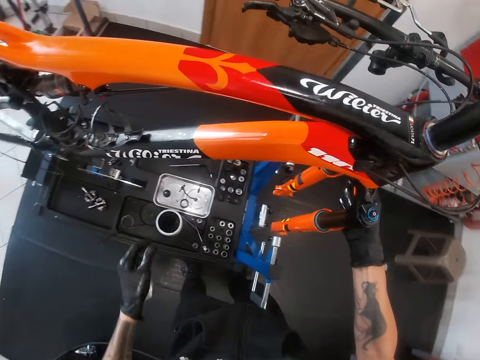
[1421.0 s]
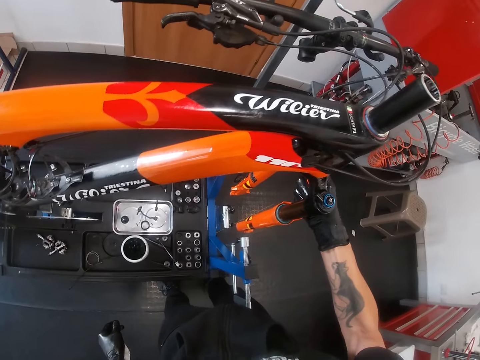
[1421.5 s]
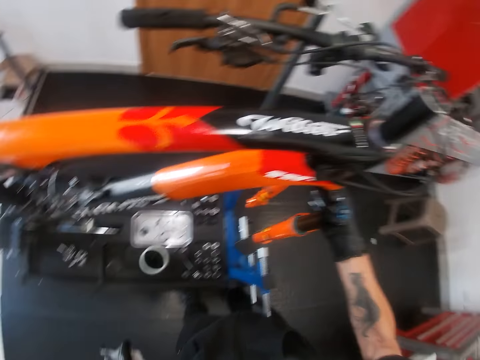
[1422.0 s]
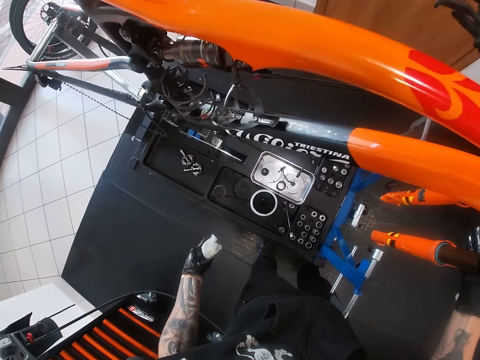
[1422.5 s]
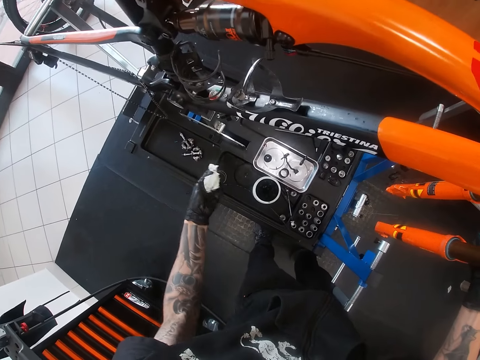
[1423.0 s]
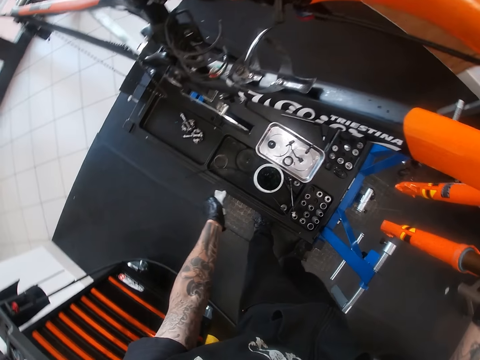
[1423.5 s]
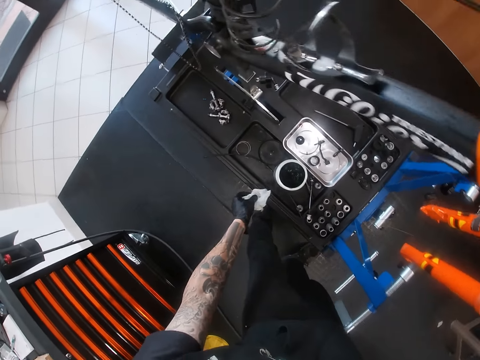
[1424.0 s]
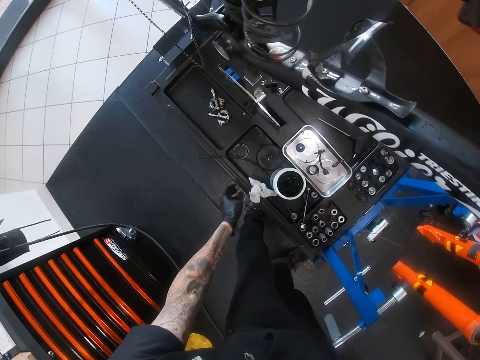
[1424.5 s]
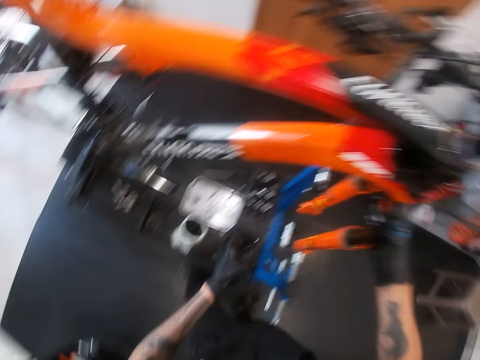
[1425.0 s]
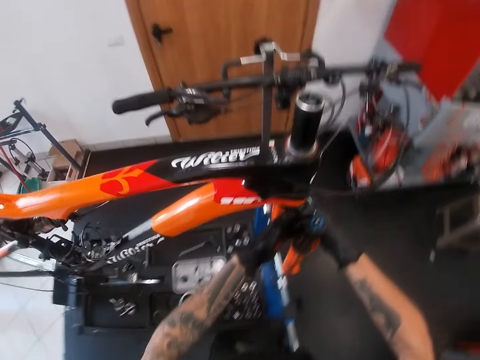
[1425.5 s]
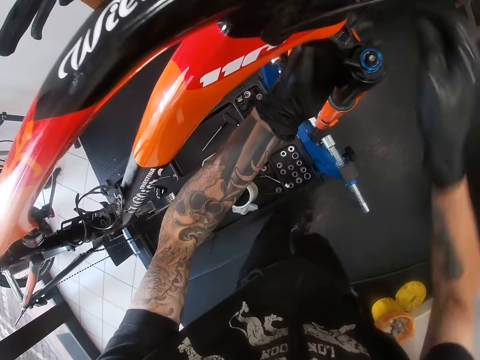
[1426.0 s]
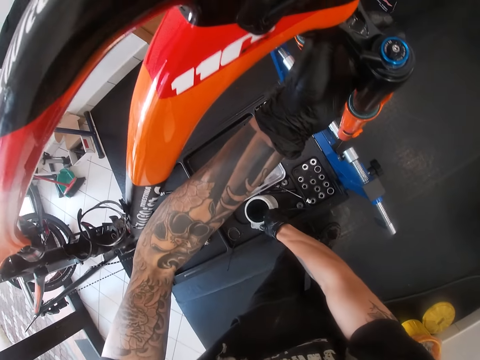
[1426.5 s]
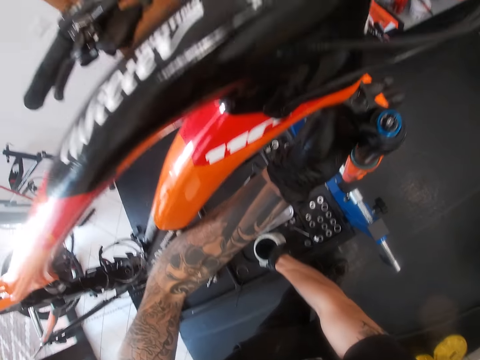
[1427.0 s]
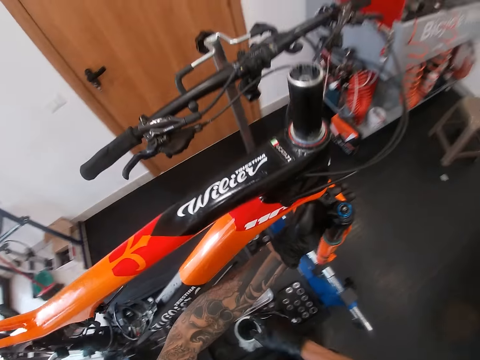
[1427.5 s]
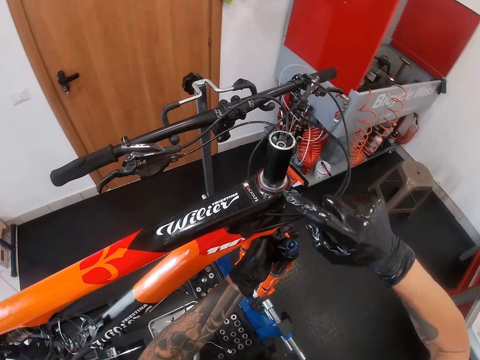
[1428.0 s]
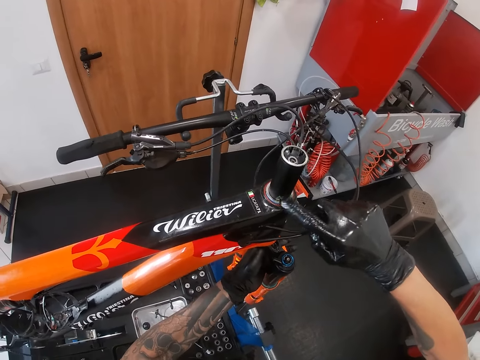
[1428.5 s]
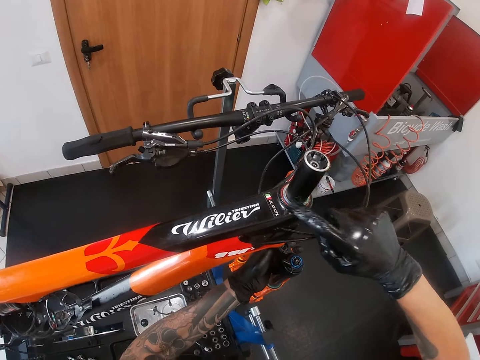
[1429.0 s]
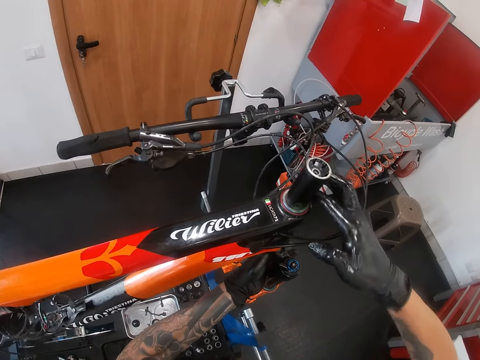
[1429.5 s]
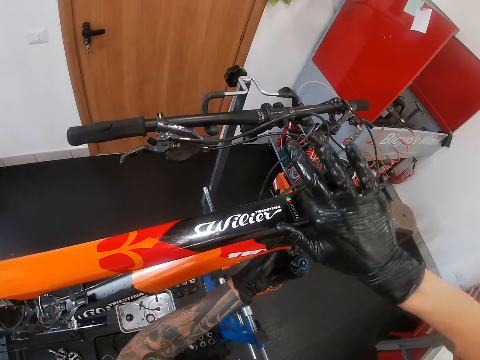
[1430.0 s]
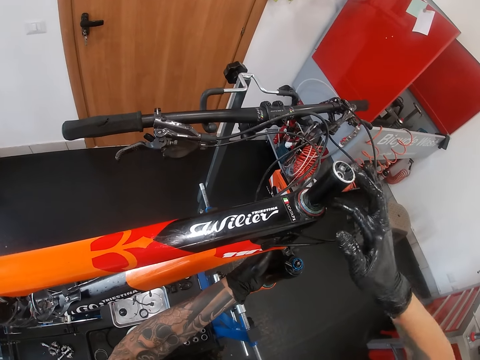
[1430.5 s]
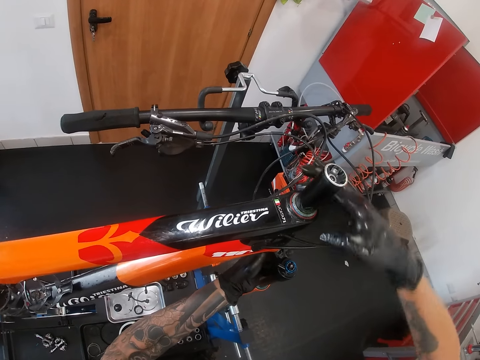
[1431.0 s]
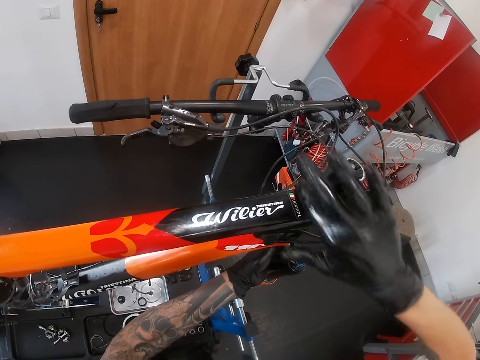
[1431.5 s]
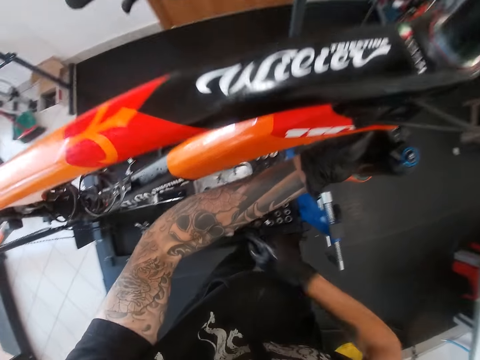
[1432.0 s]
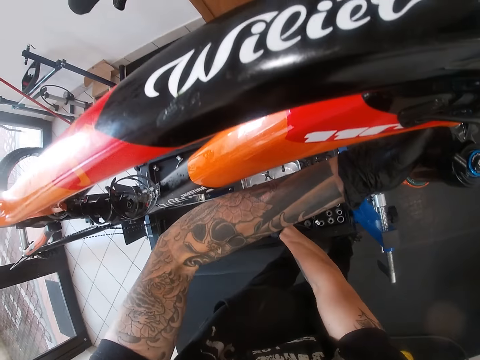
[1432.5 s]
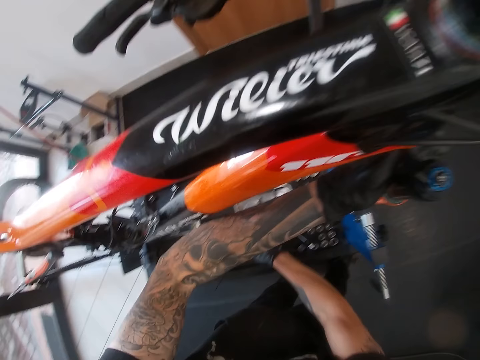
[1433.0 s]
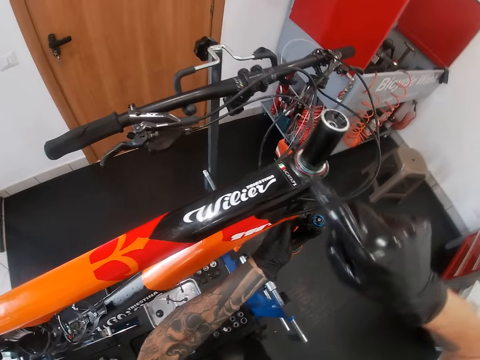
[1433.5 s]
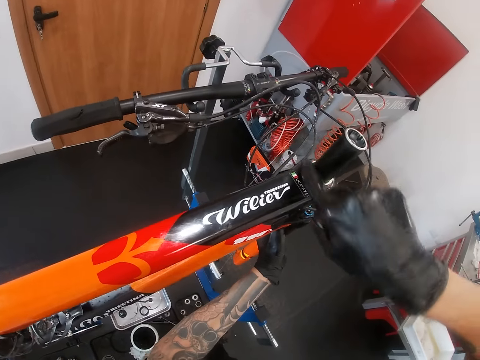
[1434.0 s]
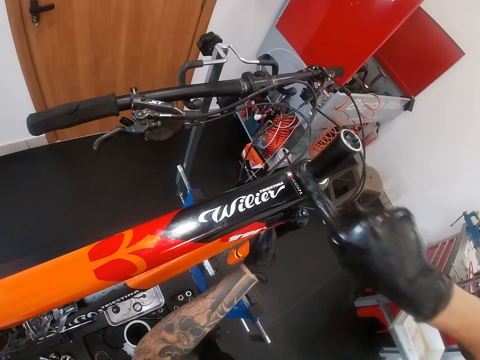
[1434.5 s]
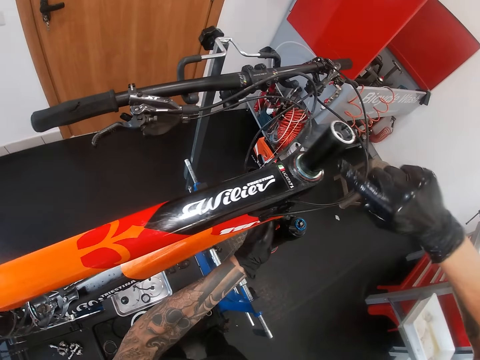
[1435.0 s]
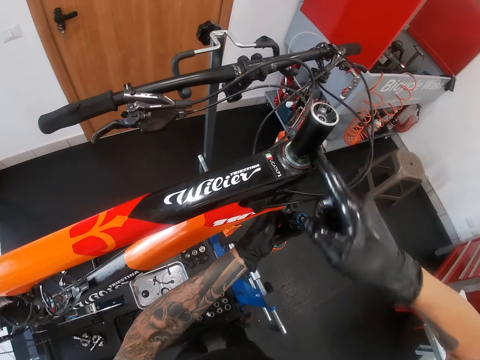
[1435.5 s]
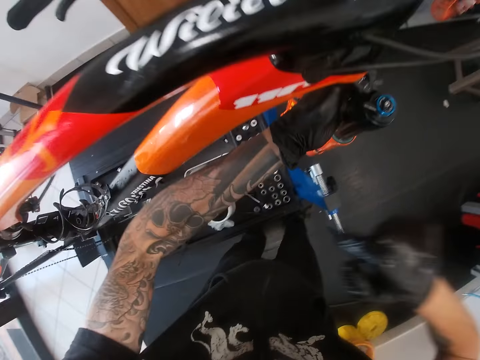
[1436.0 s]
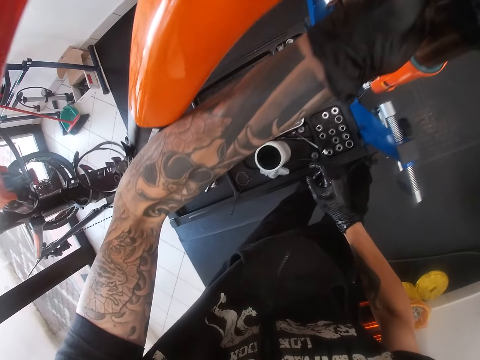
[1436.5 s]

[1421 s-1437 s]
The camera wearer holds the bicycle fork. He cleans his left hand with the tissue and moves the left hand. He places the tissue on the bicycle repair stand with his left hand. He holds the bicycle's suspension fork with his left hand. He scoops some grease from a container on the bicycle repair stand with his right hand. He rubs the grease around the bicycle's suspension fork with his right hand. He scoops some grease from the container with his right hand. He rubs the grease around the bicycle's suspension fork with his right hand.

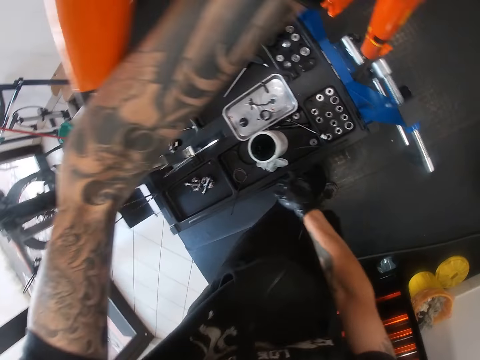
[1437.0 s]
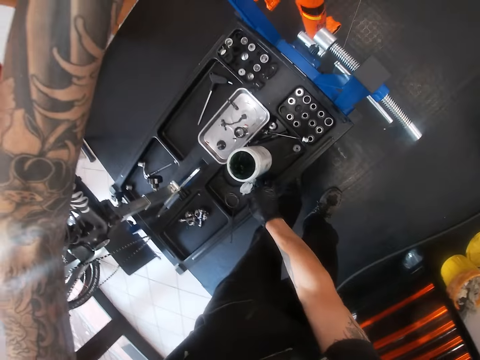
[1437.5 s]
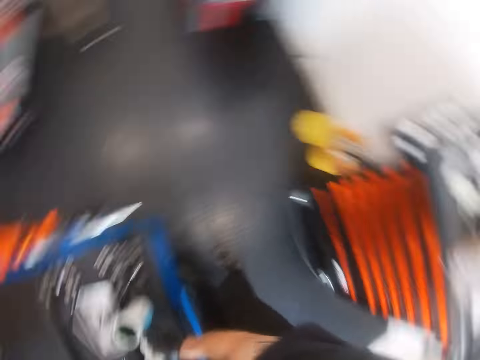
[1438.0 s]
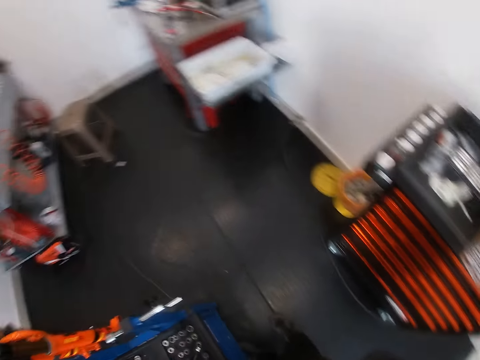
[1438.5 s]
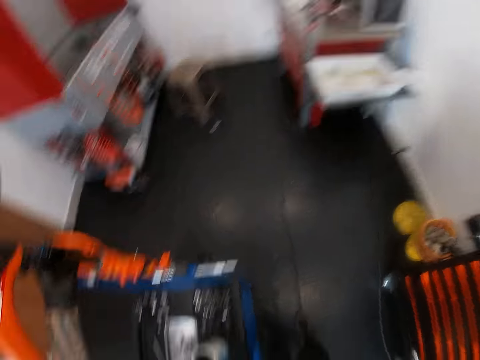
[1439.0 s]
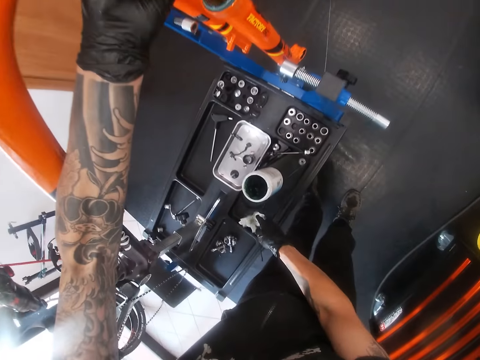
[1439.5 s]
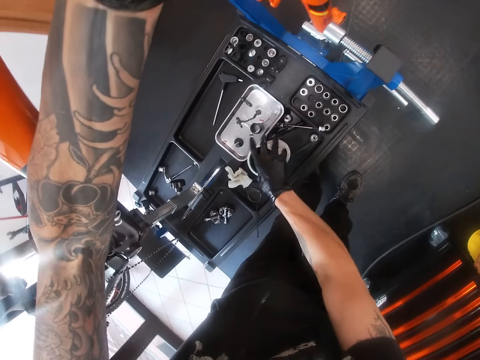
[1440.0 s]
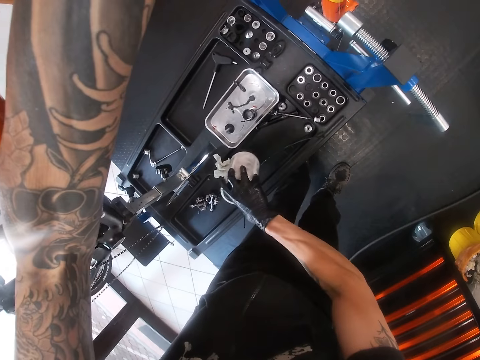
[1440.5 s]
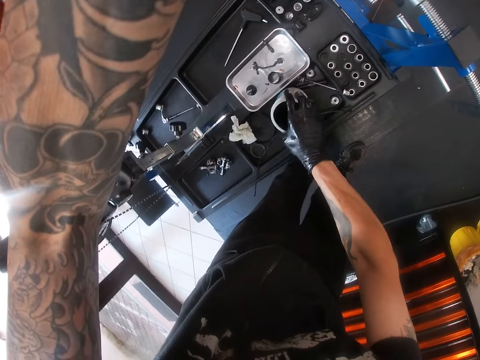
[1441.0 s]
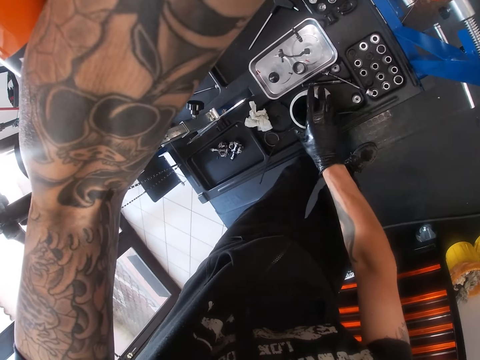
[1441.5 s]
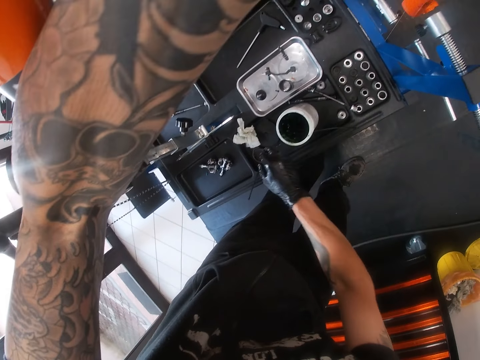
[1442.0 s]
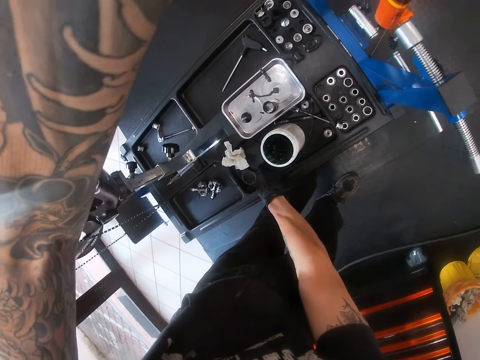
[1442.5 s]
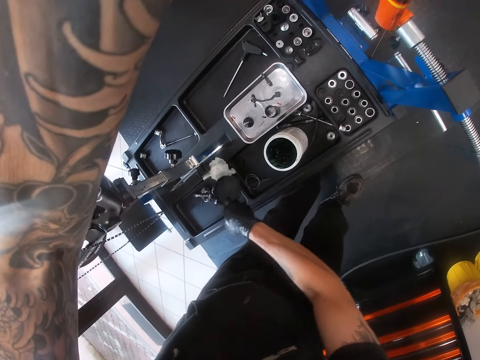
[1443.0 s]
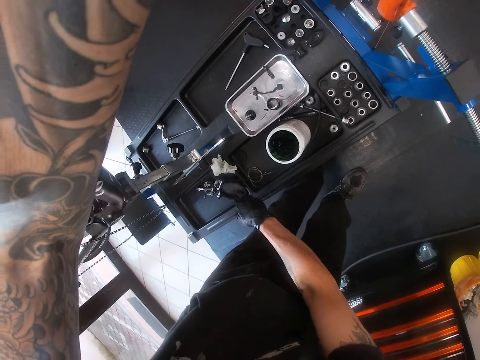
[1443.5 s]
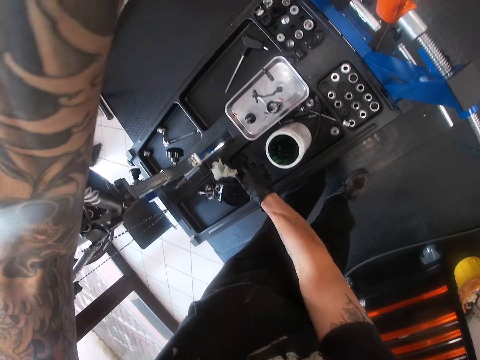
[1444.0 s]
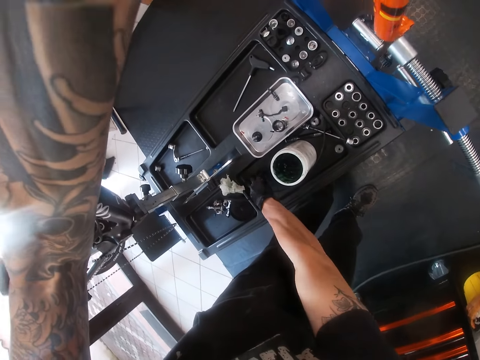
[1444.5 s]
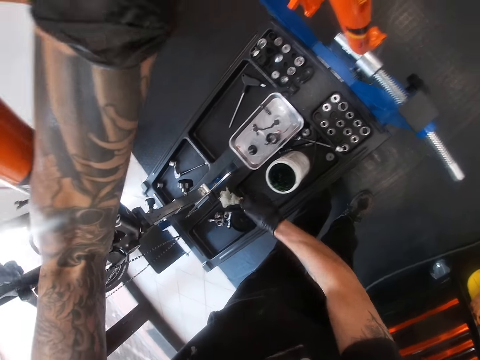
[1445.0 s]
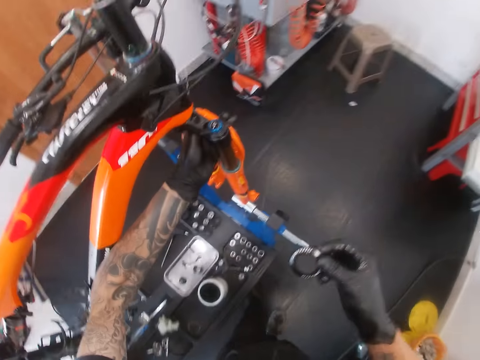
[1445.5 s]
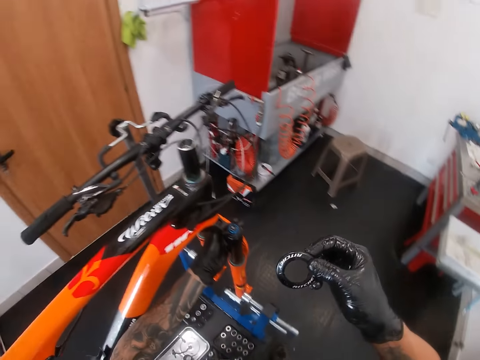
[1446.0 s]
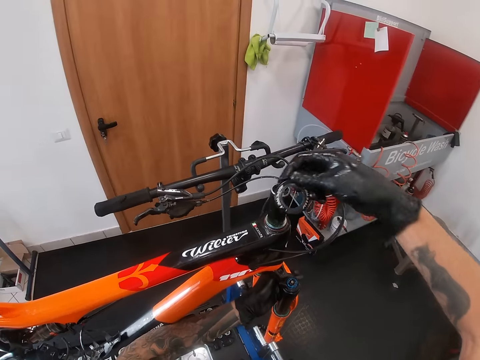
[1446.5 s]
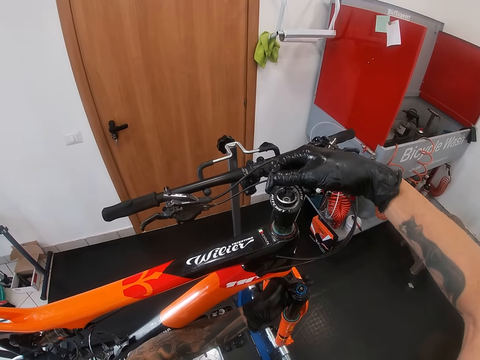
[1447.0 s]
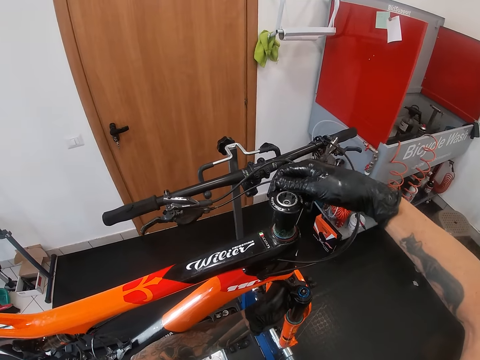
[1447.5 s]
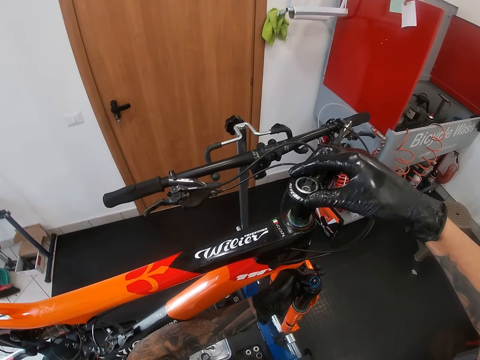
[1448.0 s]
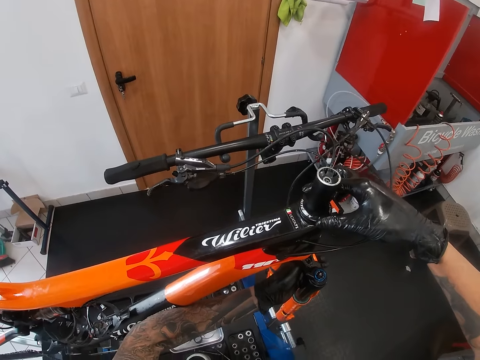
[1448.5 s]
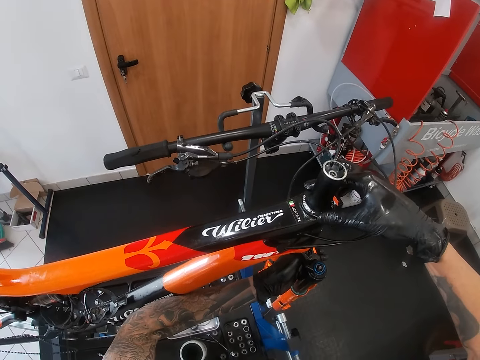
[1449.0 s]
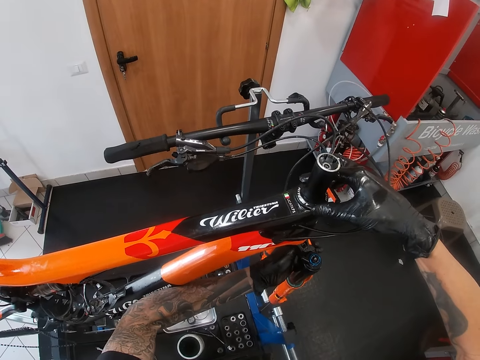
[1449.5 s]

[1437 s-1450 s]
The camera wearer takes the tissue from the bicycle repair stand with his right hand. He cleans his right hand with the tissue. He looks around. He places the tissue on the bicycle repair stand with his right hand. He holds a tin. He adjusts the container of grease on the bicycle repair stand with his right hand. He places the tin on the surface. He takes the rim from the bicycle repair stand with his right hand. He places the rim on the bicycle's suspension fork with his right hand.
